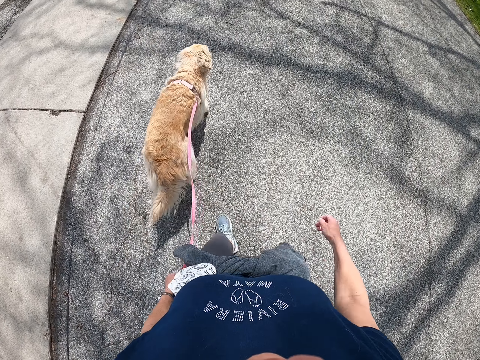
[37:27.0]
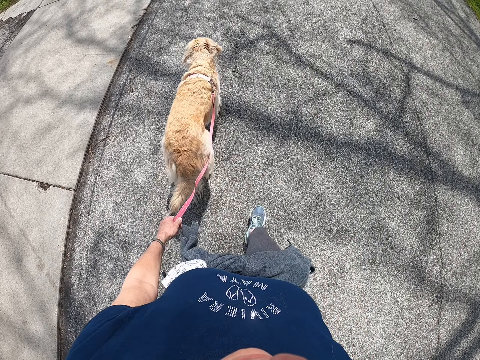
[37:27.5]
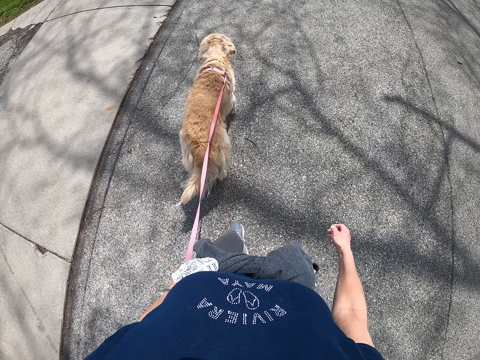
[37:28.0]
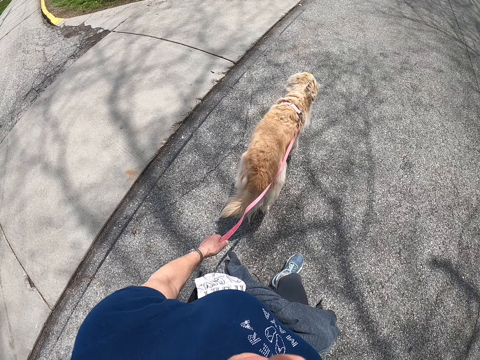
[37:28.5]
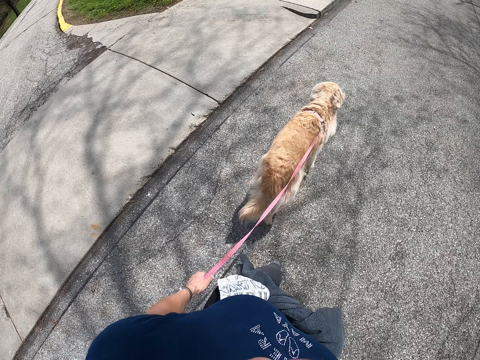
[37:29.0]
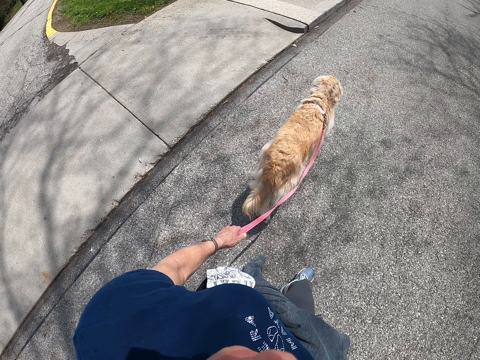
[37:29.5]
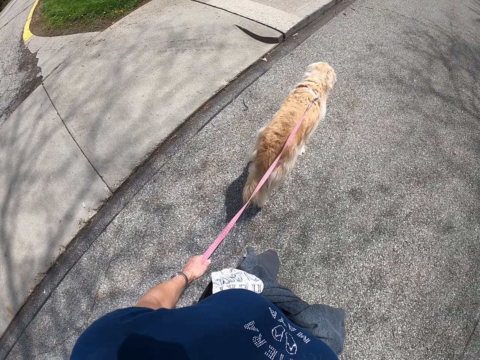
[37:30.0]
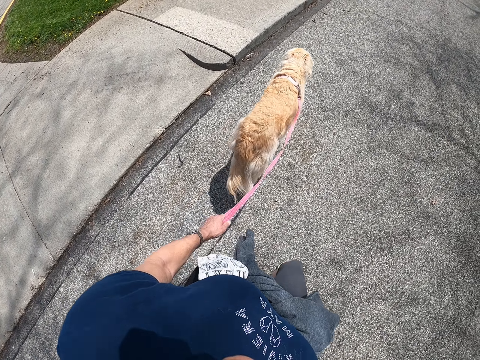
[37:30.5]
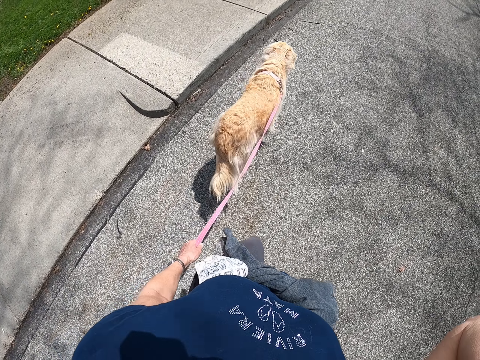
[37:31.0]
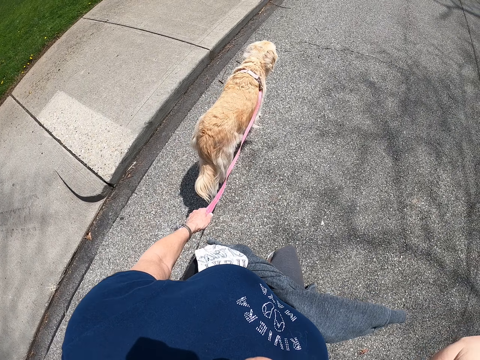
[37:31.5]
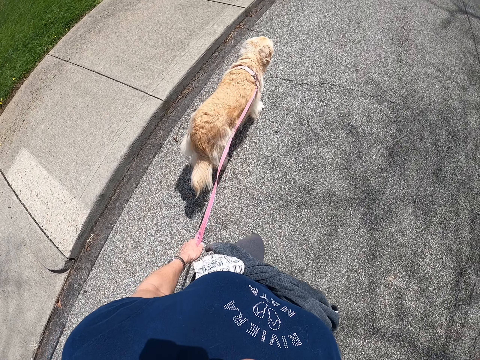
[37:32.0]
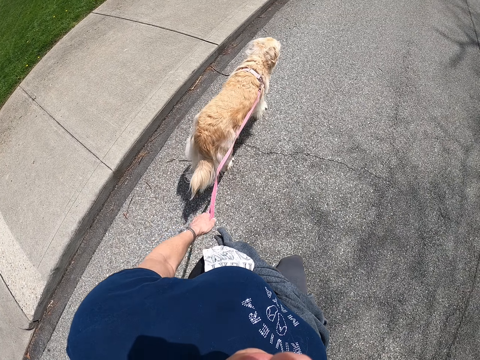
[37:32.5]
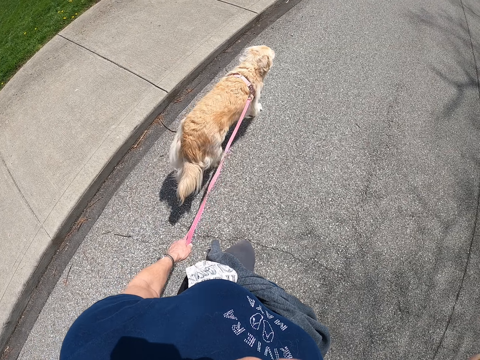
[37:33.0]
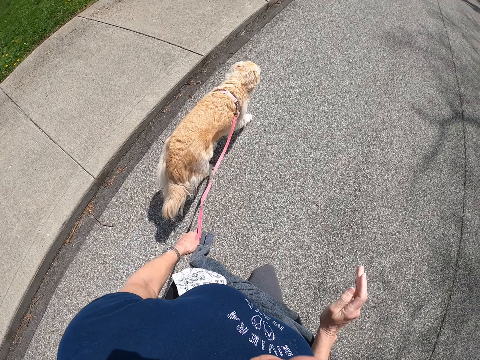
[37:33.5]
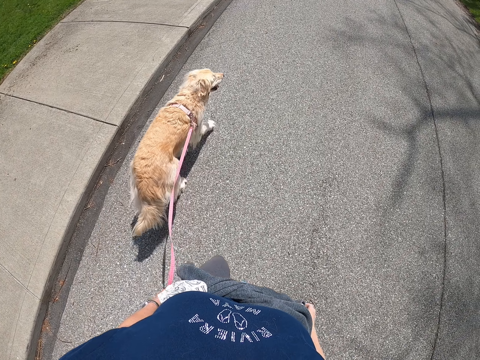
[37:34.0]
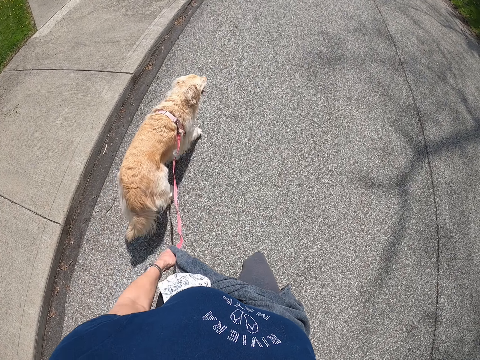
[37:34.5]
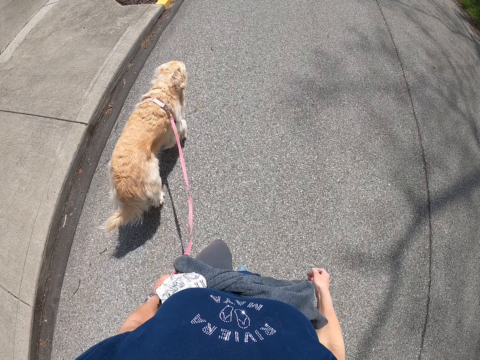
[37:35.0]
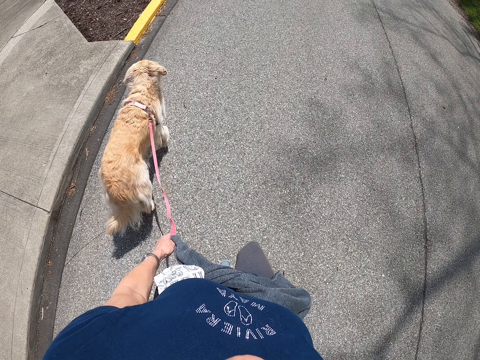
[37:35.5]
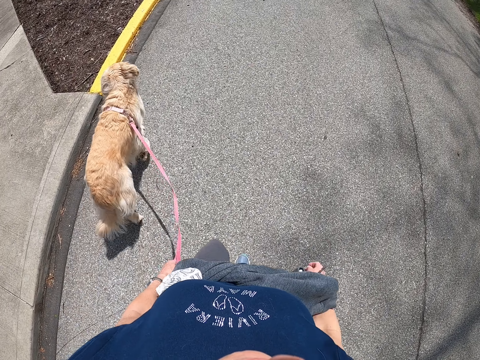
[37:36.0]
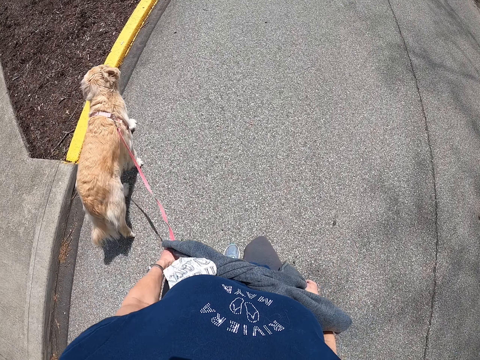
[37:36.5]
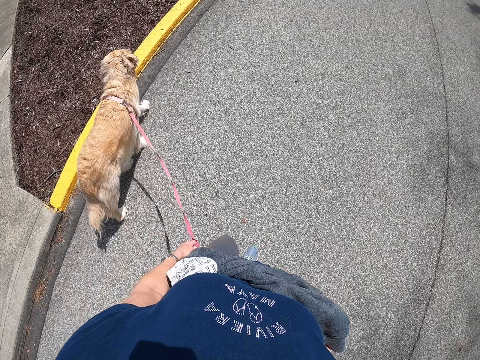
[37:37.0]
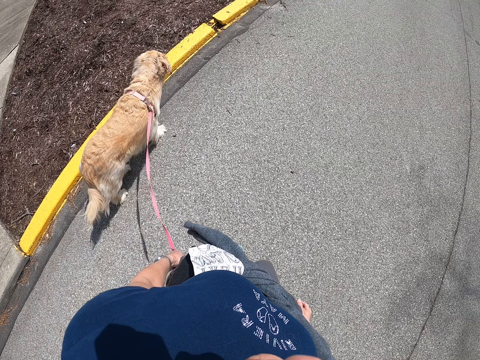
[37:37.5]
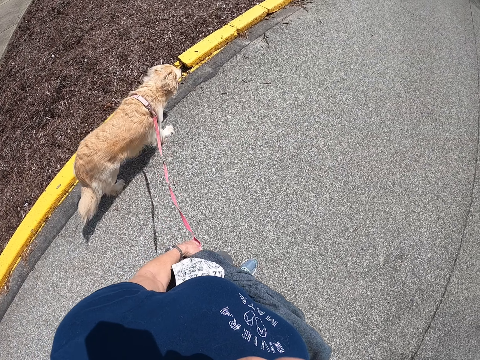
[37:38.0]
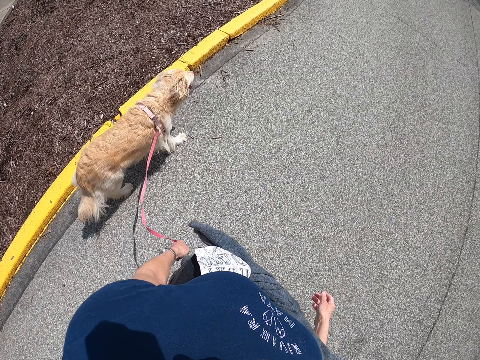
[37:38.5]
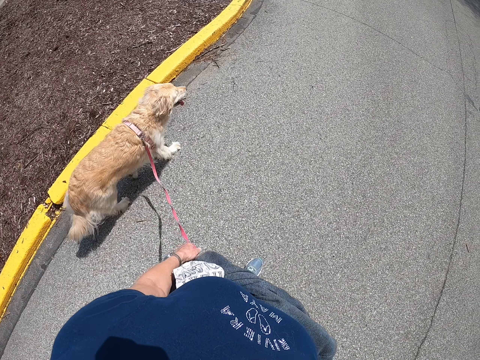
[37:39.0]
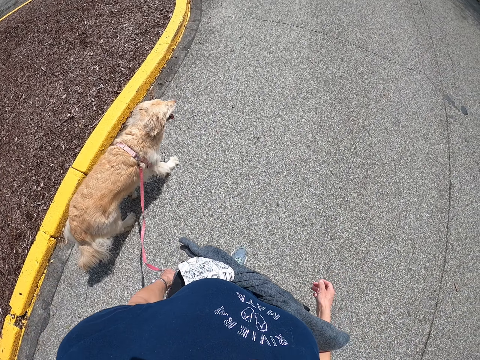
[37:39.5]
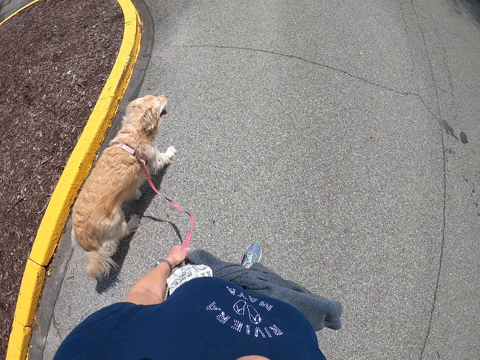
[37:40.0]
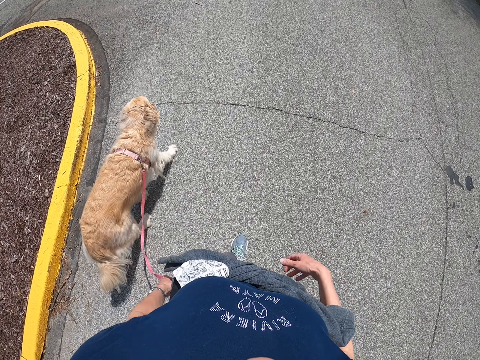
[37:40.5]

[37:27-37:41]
The camera wearer lifts up the hand. They walk along the road. They put the hand down. They walk along the road.

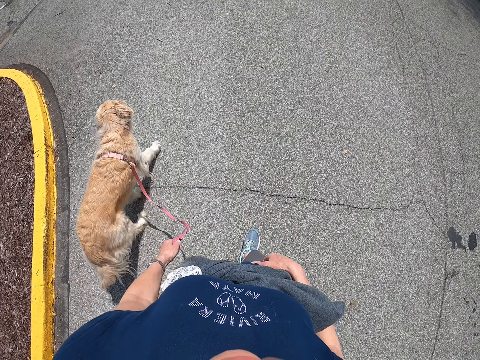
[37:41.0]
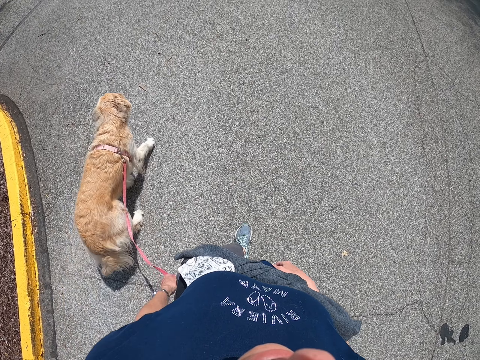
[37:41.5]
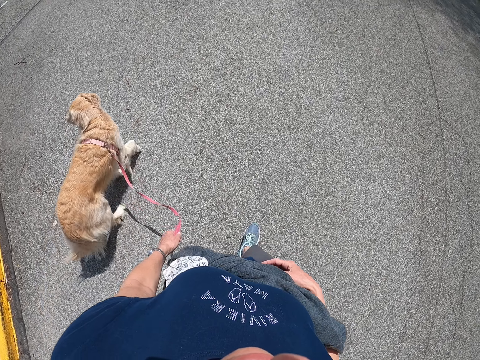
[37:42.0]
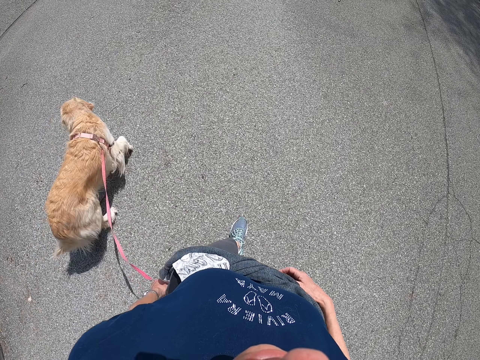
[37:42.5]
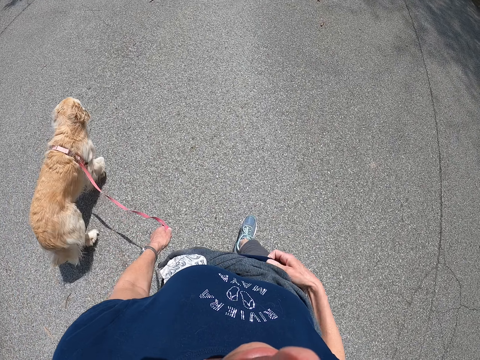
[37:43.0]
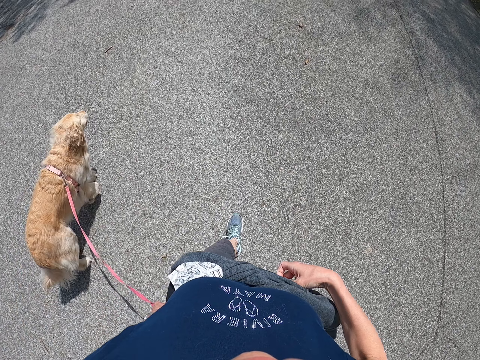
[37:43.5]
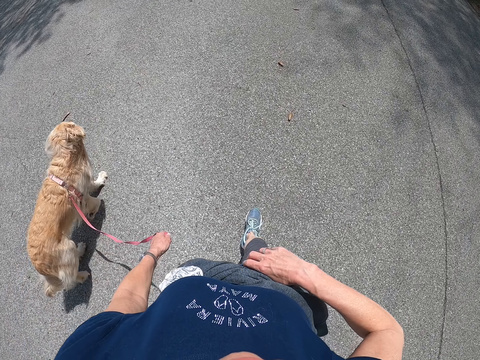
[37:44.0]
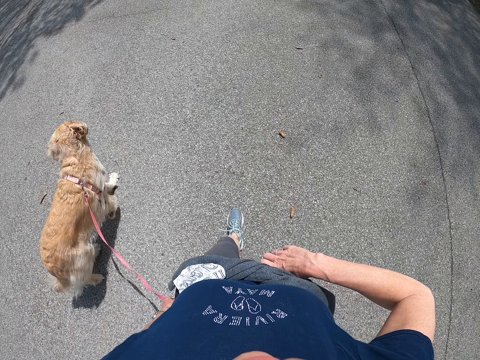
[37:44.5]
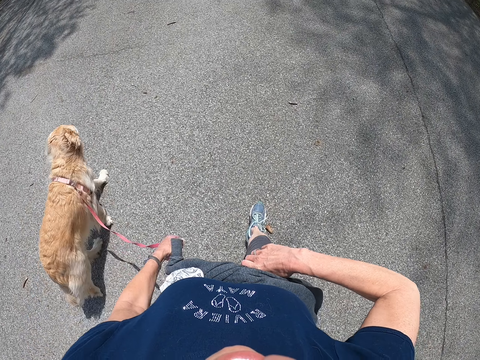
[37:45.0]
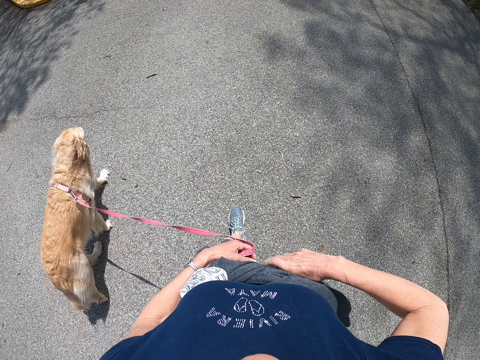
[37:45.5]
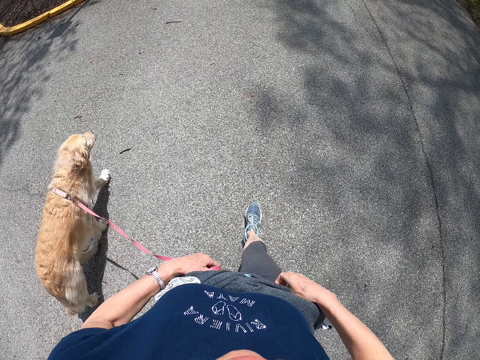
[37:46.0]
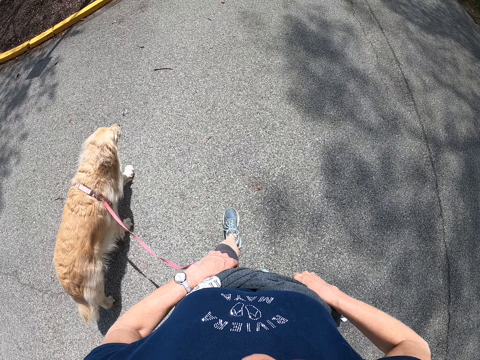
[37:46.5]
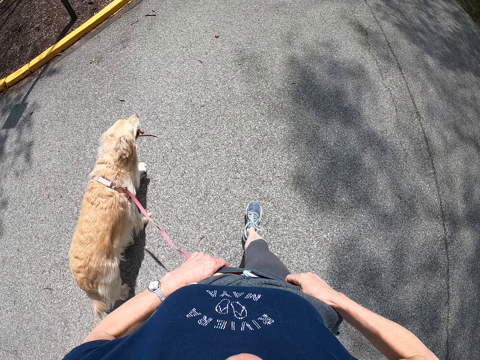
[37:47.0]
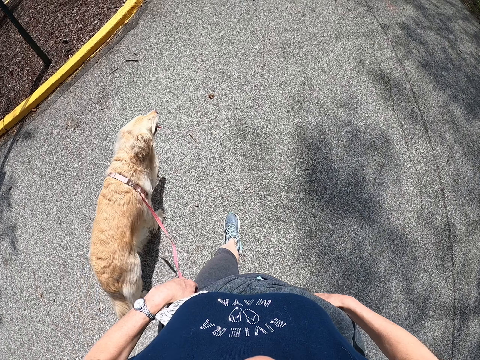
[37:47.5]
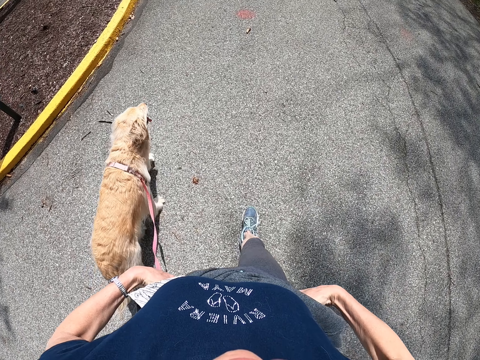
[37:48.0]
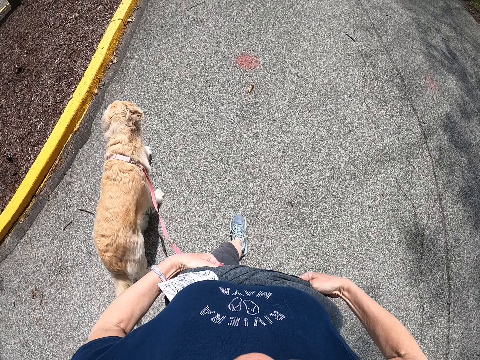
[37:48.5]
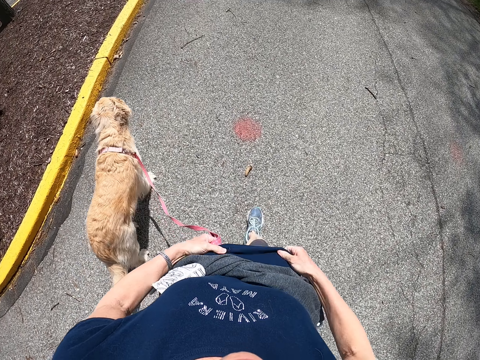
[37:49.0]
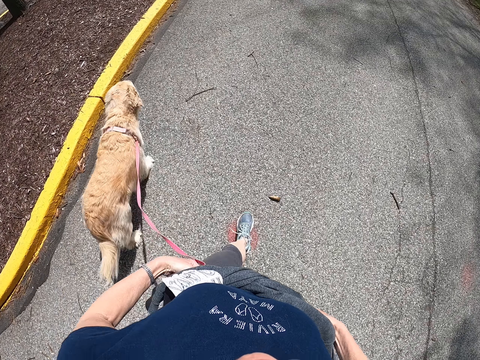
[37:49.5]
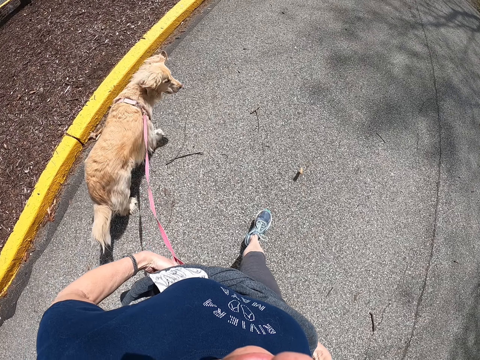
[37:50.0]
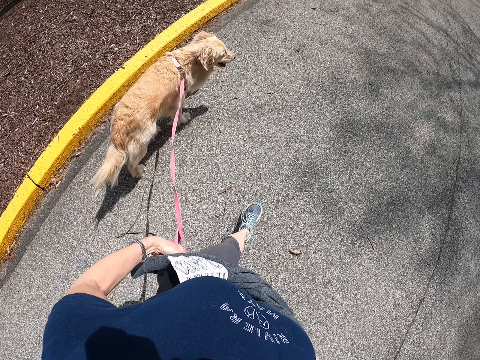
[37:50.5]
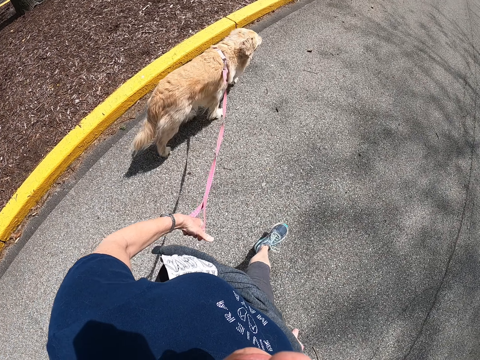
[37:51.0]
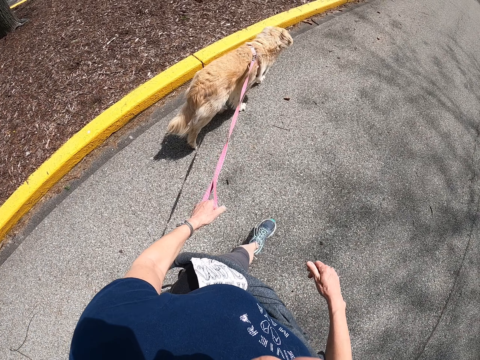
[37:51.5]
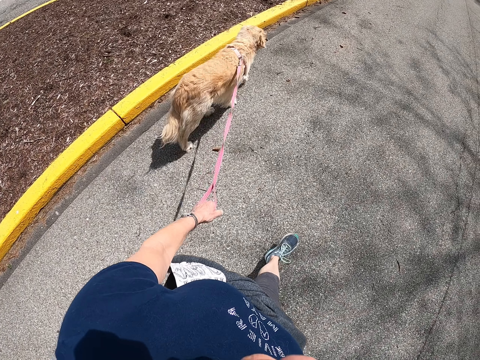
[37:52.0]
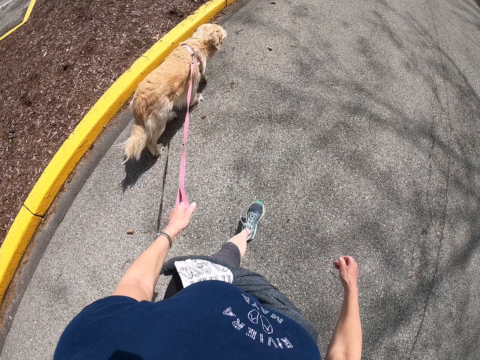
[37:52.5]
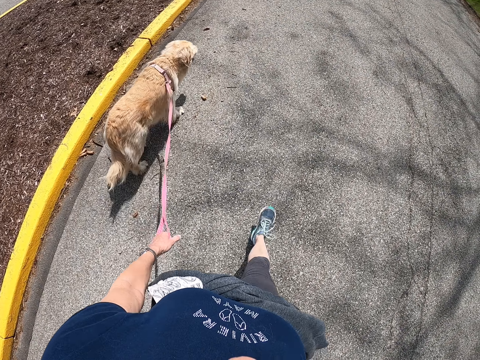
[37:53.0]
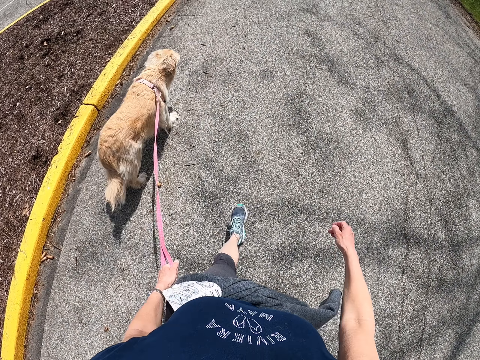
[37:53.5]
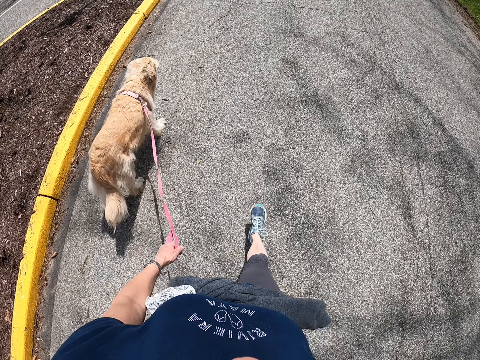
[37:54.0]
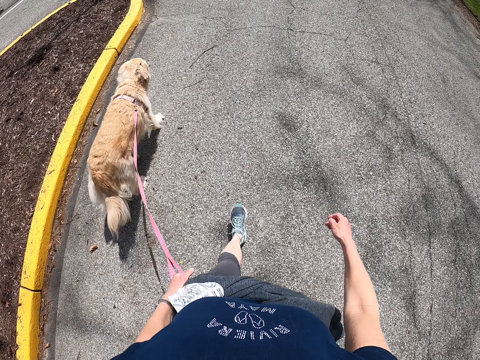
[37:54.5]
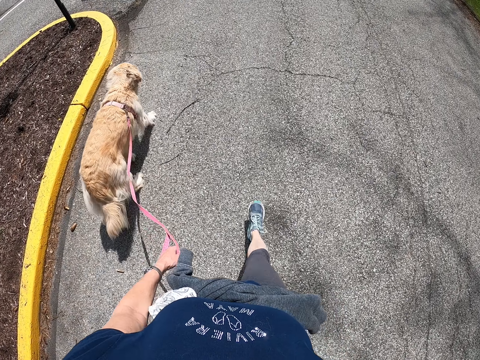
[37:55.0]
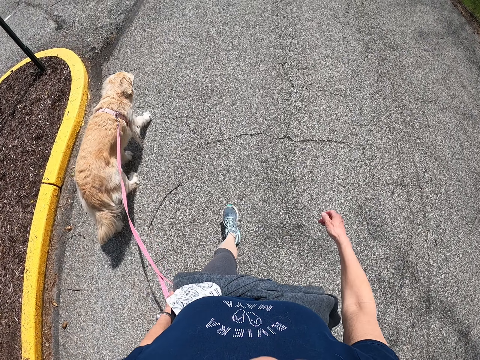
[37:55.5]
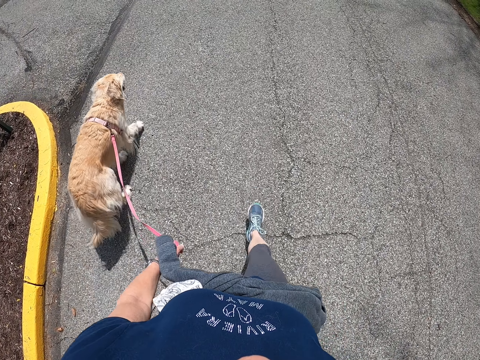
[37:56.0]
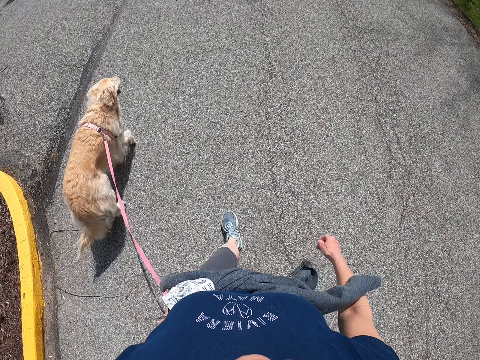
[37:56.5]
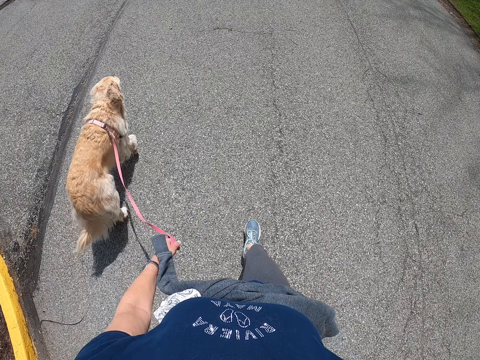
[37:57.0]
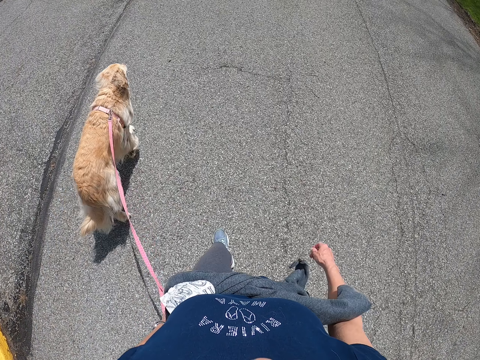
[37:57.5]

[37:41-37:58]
The camera wearer touches the sweater. They walk along the road.
